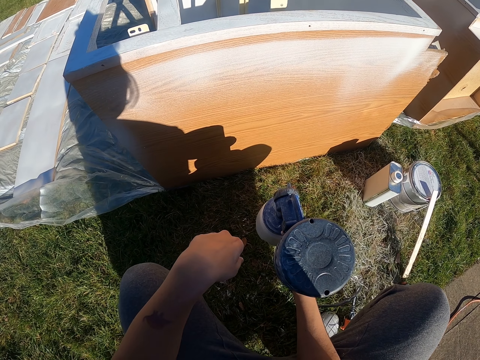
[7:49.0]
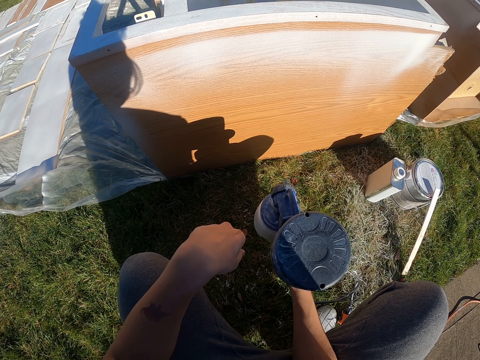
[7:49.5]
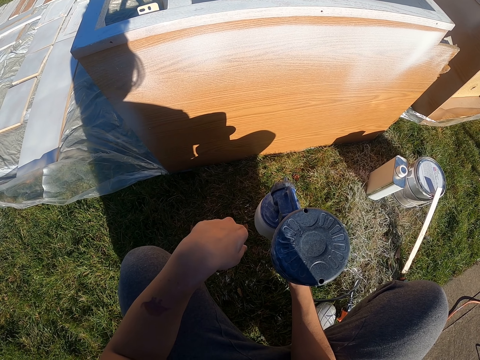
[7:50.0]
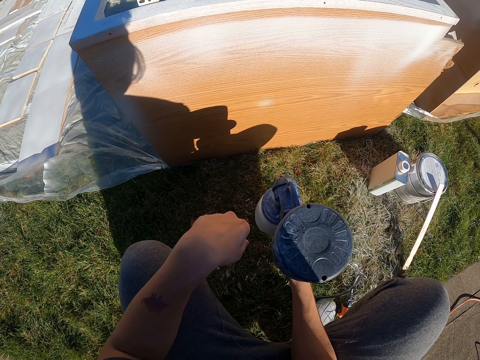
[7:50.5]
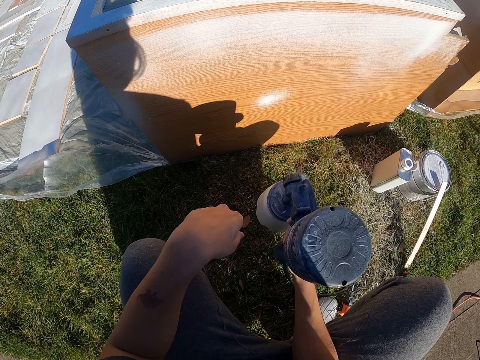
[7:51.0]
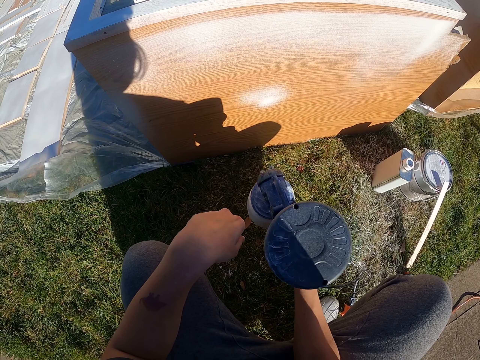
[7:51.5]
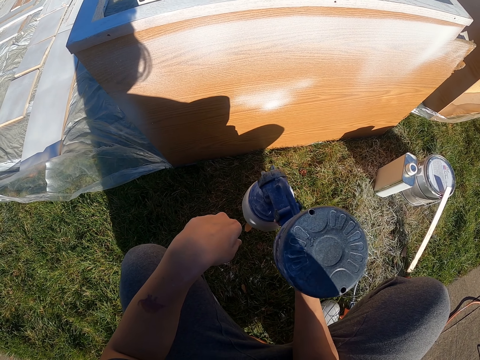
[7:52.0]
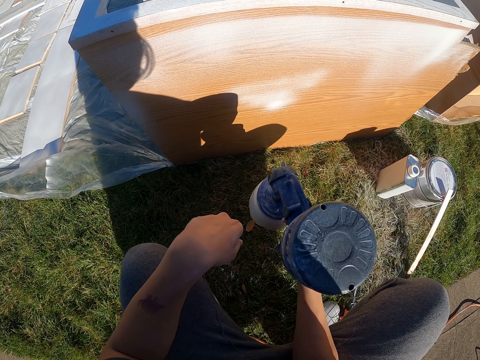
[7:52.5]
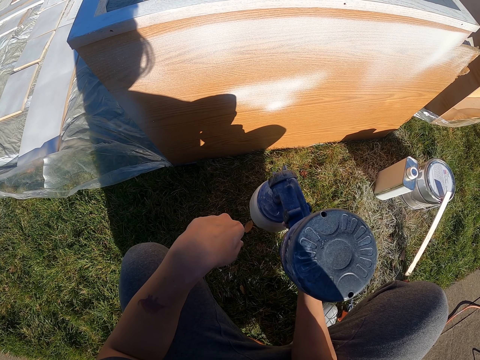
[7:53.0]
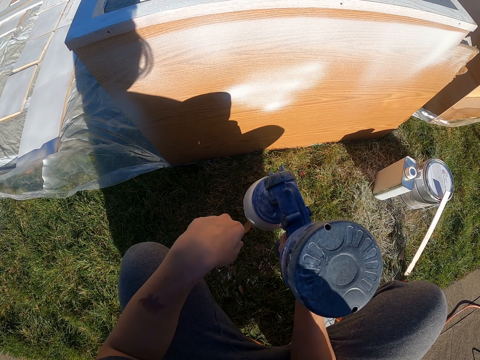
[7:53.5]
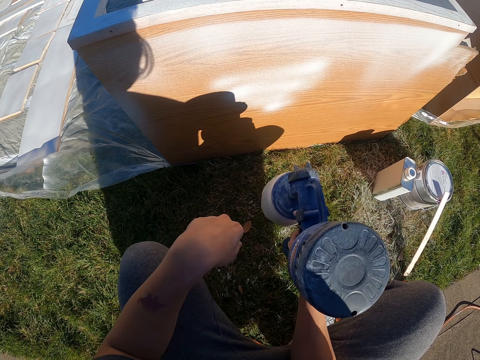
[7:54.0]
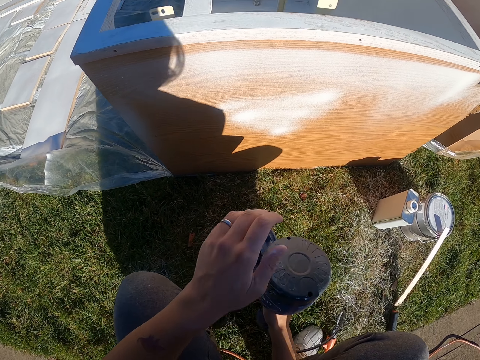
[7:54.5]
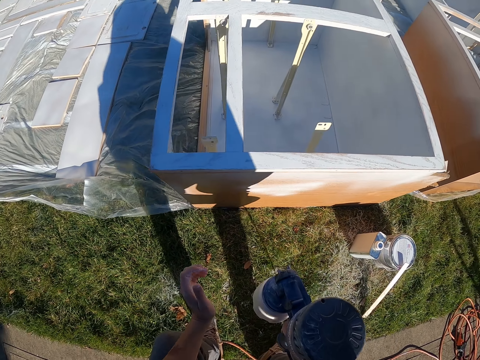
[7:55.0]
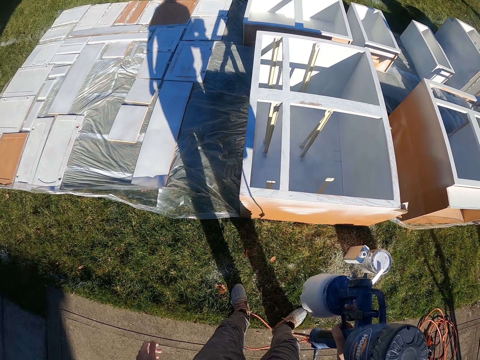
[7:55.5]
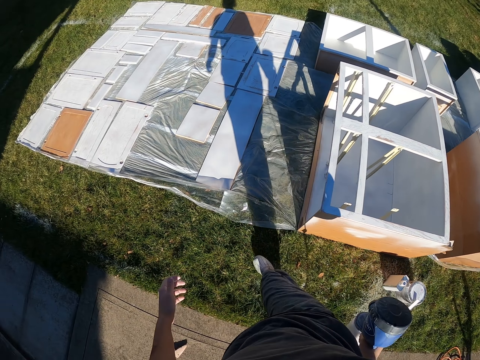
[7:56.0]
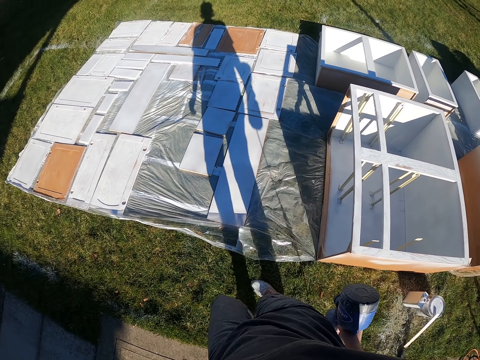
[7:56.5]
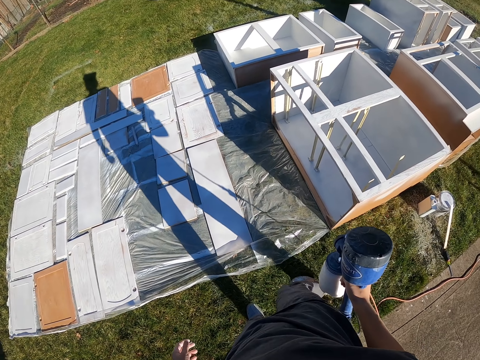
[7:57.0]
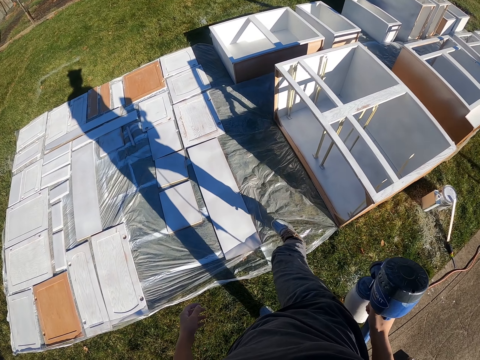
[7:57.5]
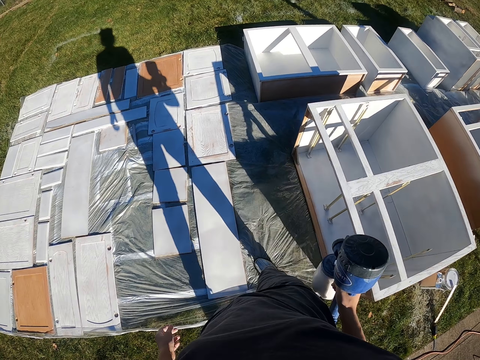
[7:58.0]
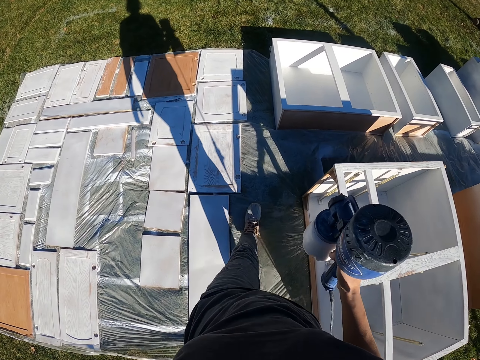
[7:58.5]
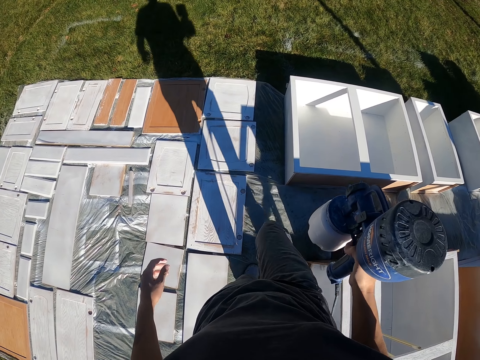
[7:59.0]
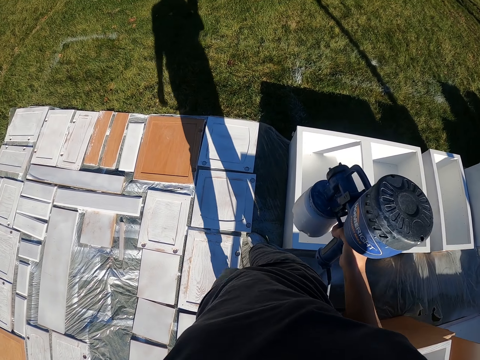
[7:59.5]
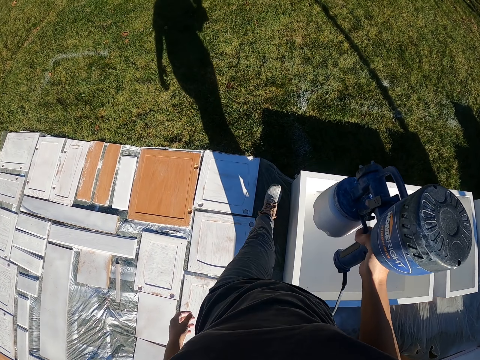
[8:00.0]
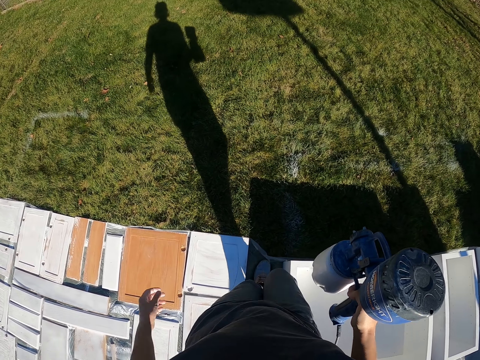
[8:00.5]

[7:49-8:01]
The camera wearer places the paint sprayer on the ground. They spray paint on the wood furniture. They shake the spraying gun. They stand up. They walk around the compound with the spraying gun.

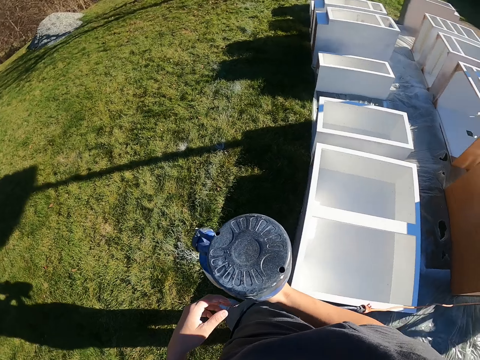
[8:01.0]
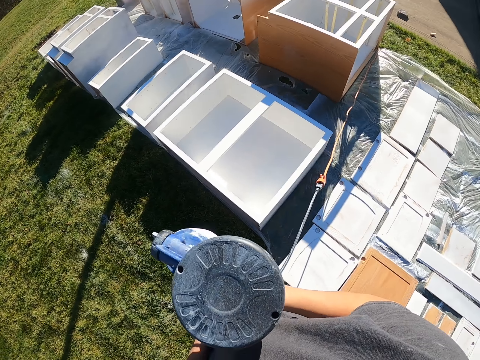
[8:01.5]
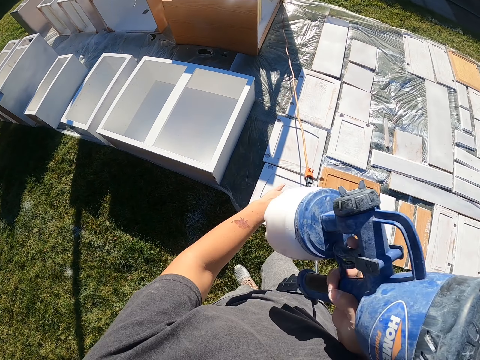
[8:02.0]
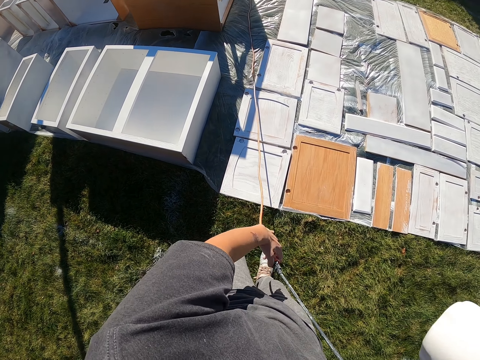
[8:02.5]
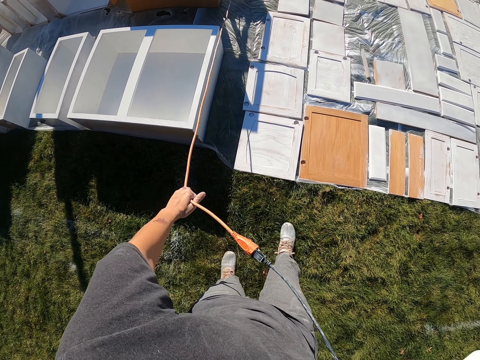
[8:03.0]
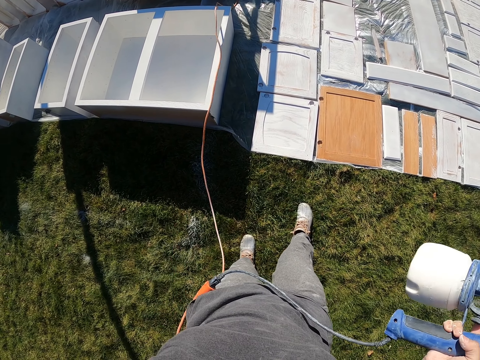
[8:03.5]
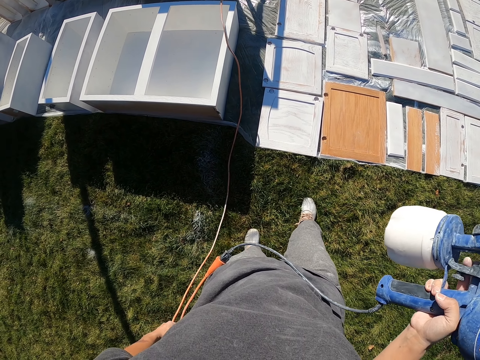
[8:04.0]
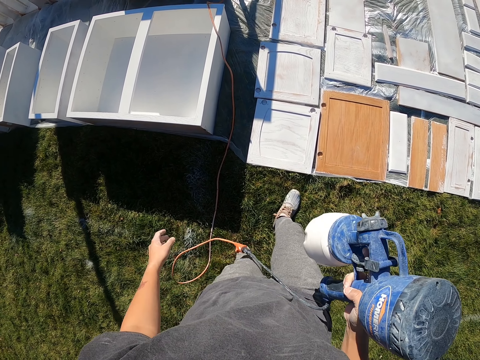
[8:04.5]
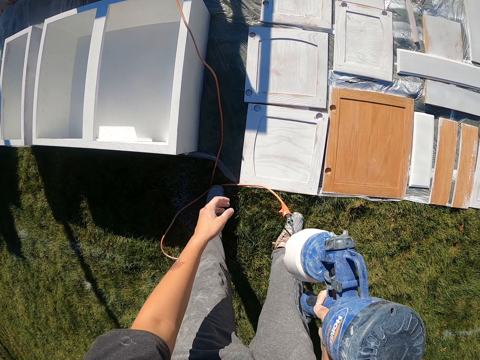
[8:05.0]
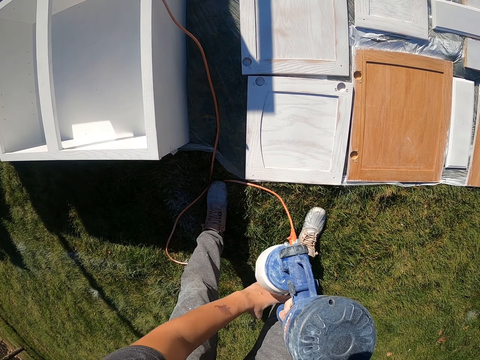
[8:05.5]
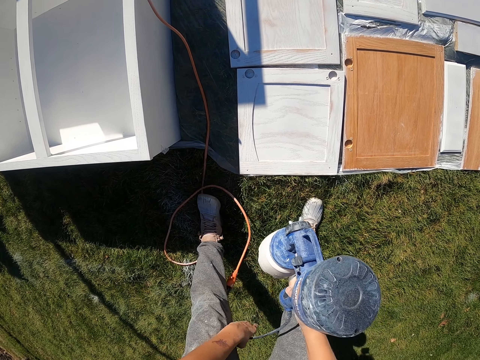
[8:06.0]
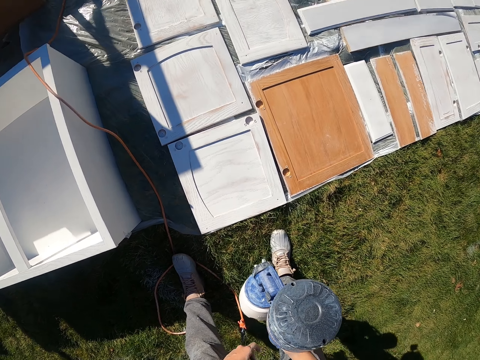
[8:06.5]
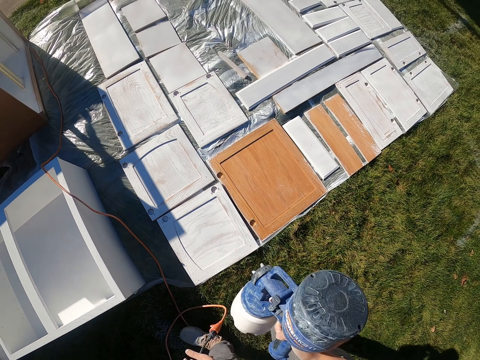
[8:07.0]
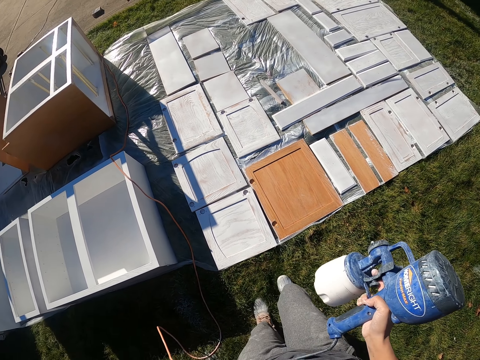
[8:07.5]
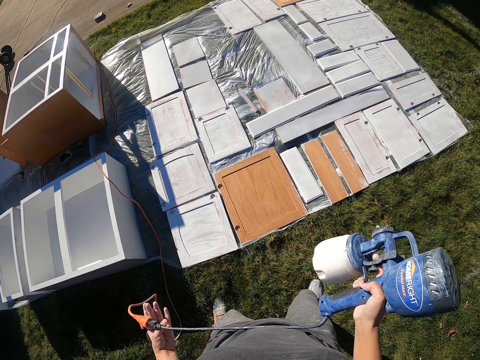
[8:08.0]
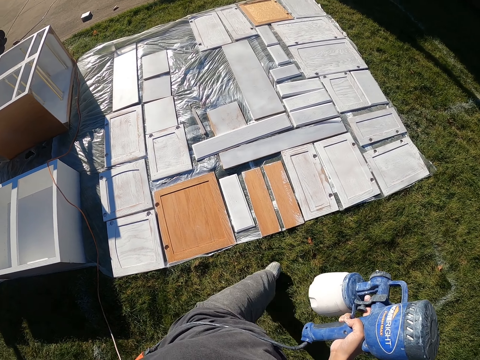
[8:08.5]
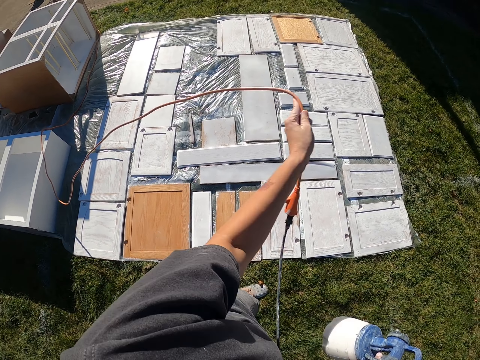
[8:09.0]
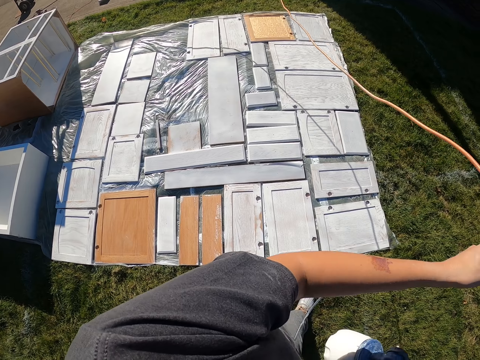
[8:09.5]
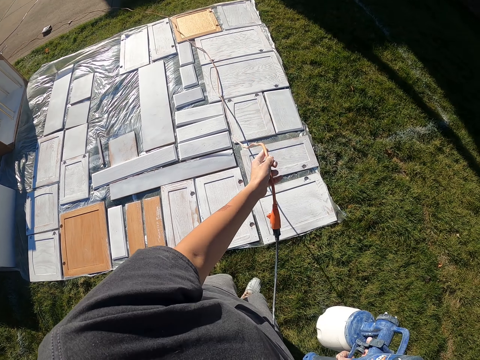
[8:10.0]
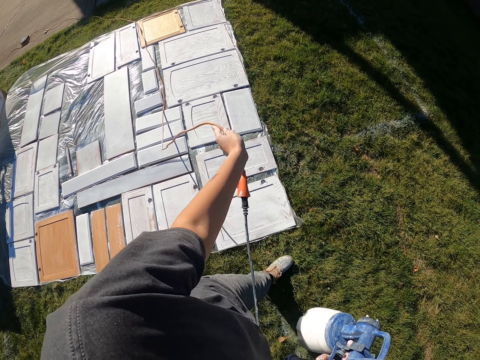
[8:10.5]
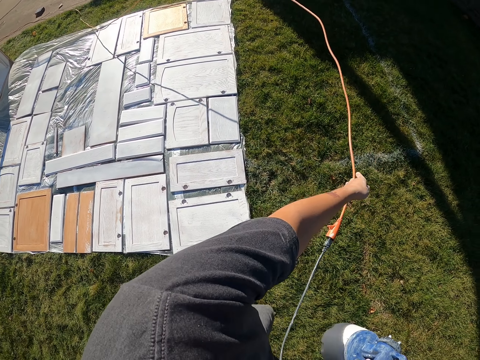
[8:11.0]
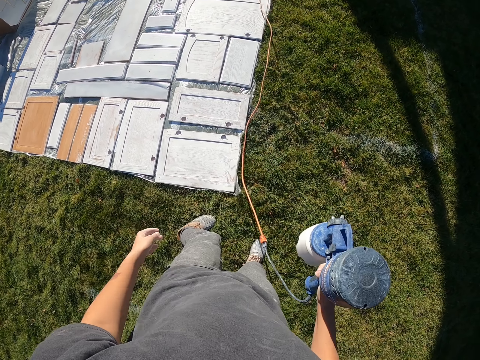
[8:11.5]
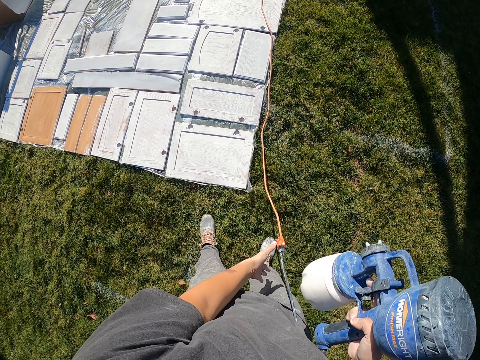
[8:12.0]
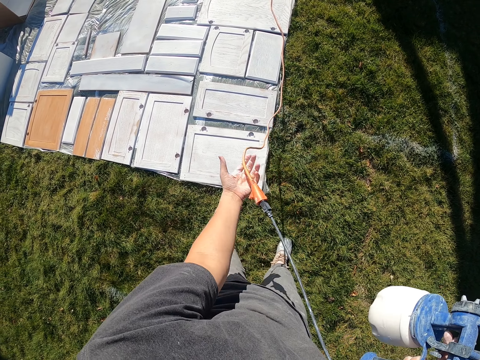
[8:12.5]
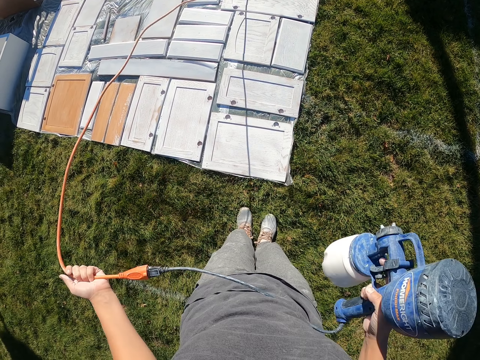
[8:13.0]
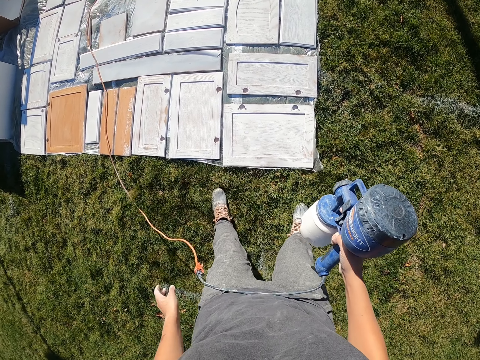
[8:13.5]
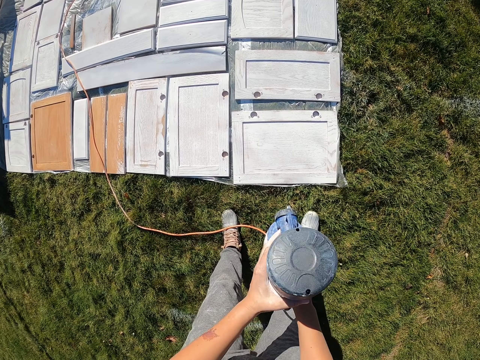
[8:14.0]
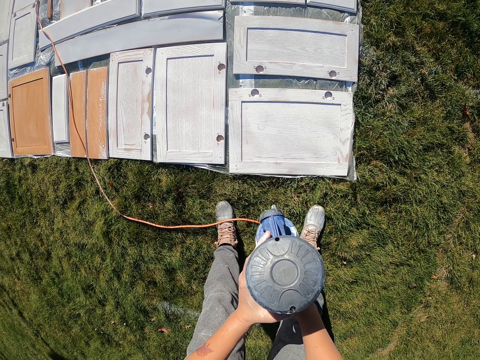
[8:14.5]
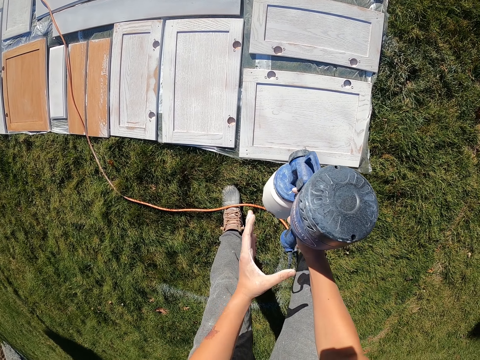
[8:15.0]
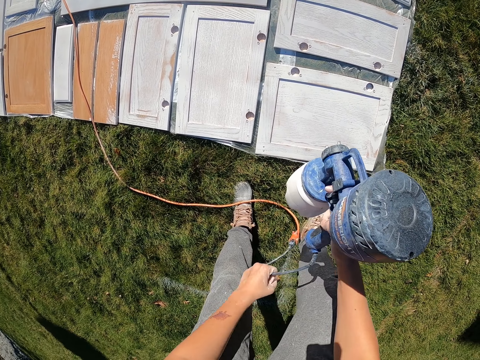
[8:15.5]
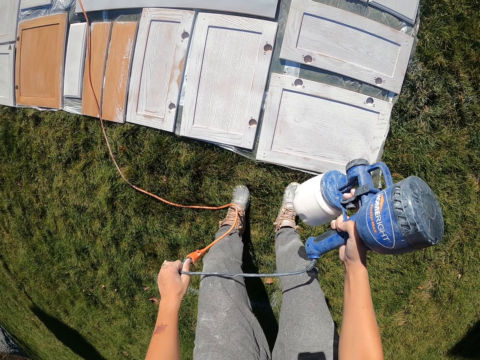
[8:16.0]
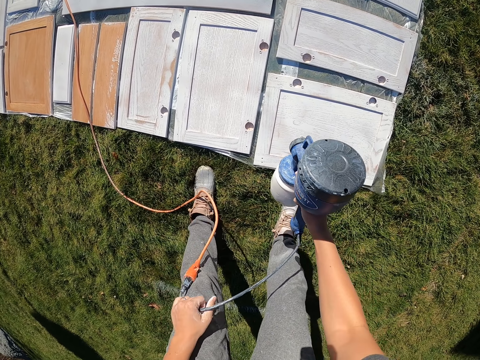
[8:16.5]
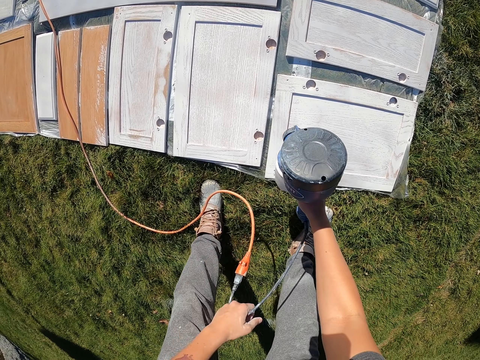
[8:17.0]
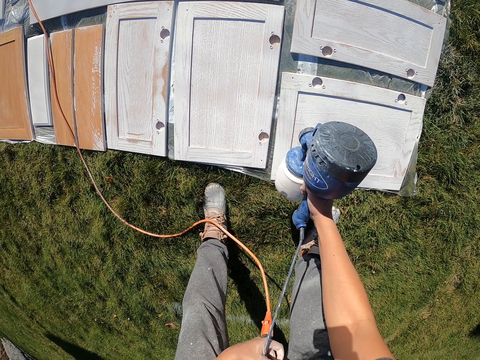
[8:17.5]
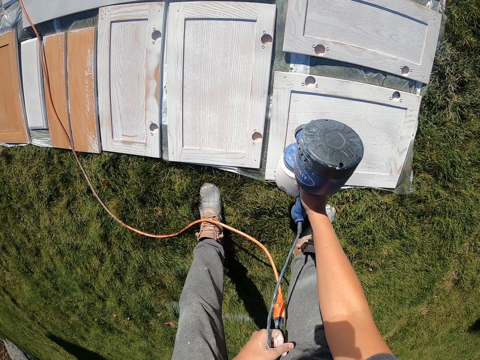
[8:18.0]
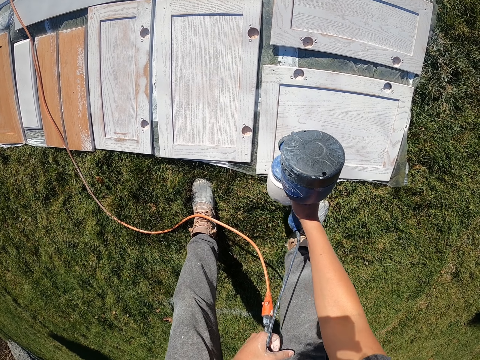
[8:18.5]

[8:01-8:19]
The camera wearer pulls a power cable. They bend down. They stand up. They walk around the compound with the spraying gun. They pull the power cable. They bend down to the ground. They spray the pieces of wood.
